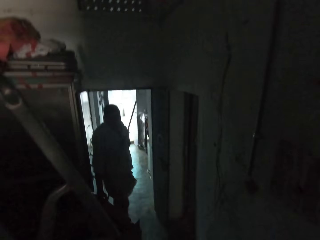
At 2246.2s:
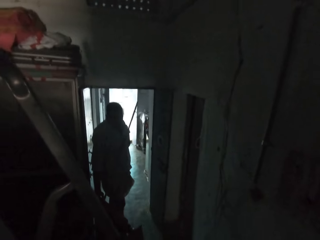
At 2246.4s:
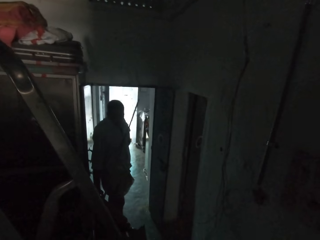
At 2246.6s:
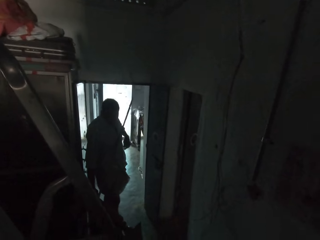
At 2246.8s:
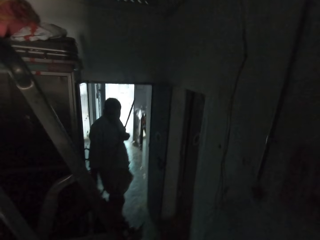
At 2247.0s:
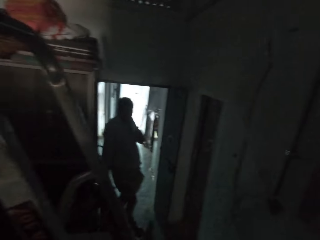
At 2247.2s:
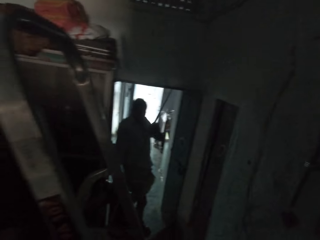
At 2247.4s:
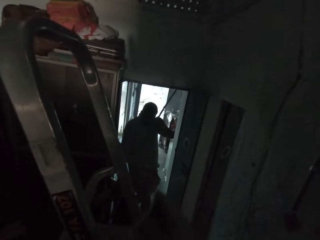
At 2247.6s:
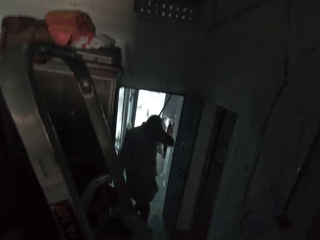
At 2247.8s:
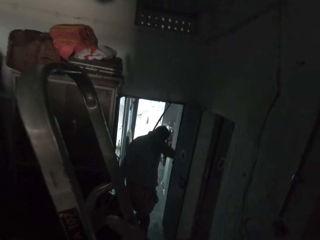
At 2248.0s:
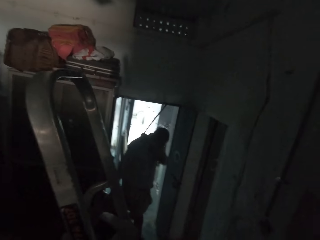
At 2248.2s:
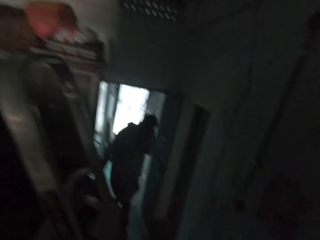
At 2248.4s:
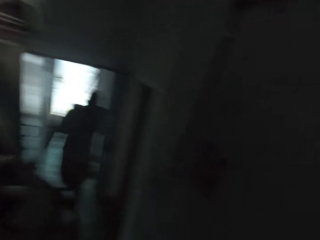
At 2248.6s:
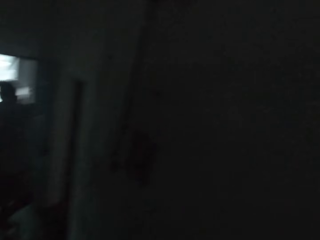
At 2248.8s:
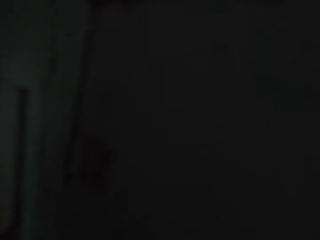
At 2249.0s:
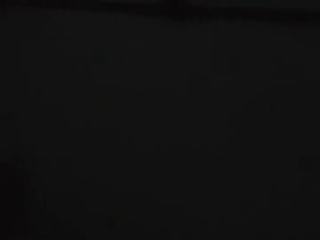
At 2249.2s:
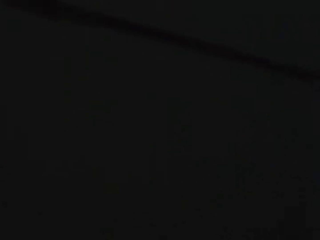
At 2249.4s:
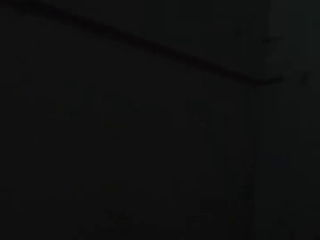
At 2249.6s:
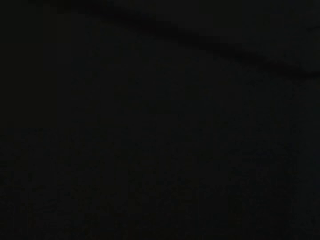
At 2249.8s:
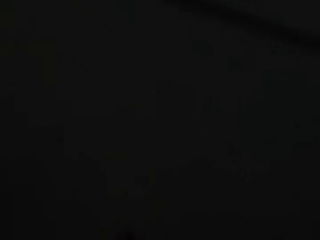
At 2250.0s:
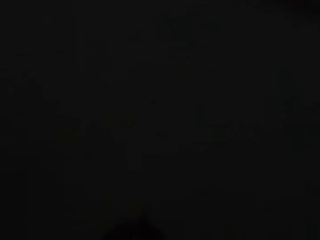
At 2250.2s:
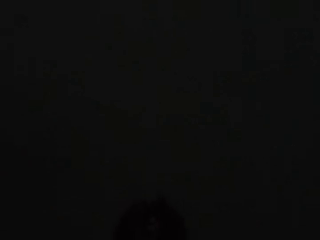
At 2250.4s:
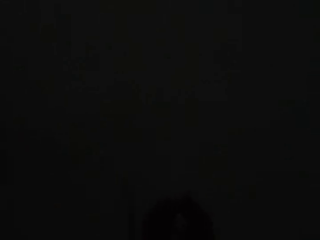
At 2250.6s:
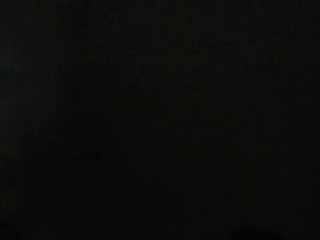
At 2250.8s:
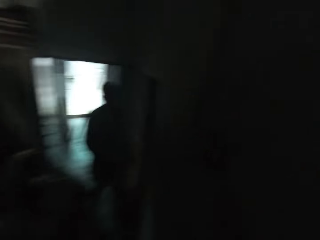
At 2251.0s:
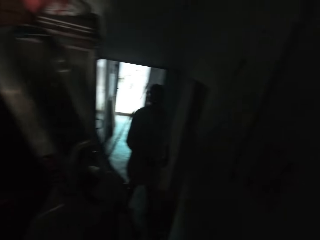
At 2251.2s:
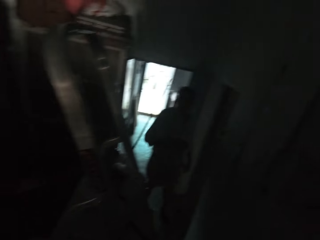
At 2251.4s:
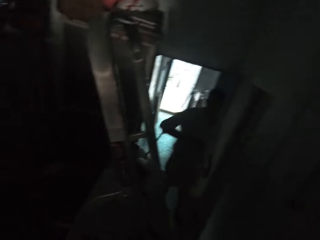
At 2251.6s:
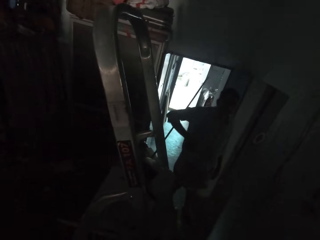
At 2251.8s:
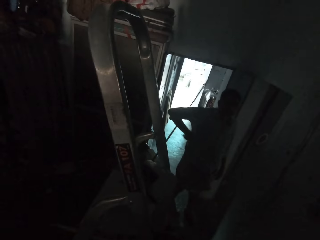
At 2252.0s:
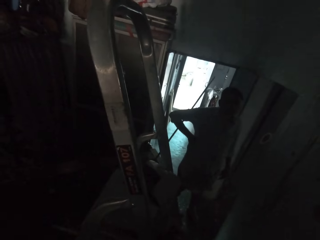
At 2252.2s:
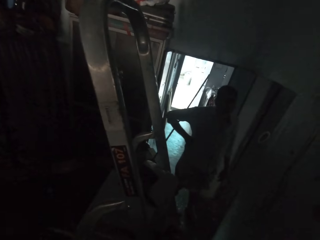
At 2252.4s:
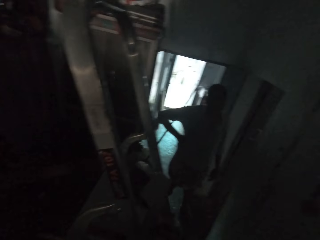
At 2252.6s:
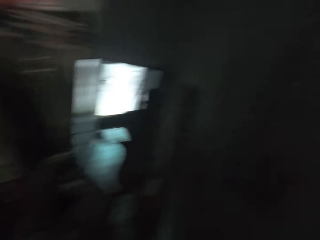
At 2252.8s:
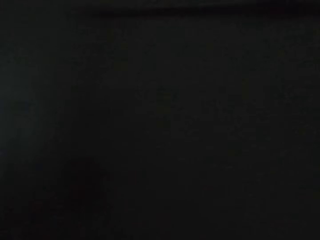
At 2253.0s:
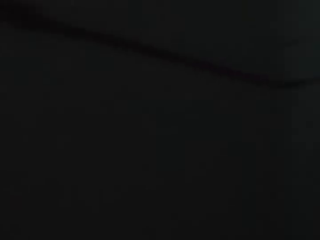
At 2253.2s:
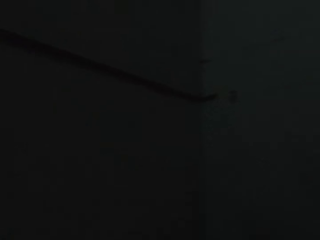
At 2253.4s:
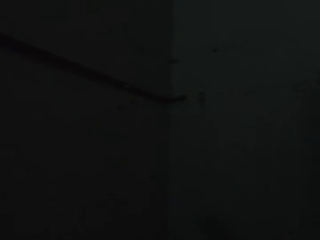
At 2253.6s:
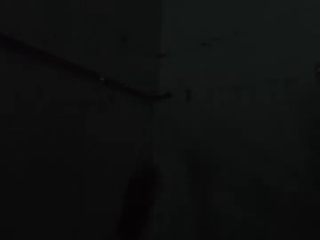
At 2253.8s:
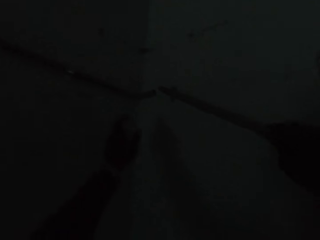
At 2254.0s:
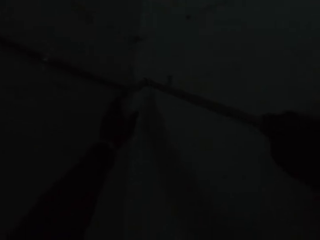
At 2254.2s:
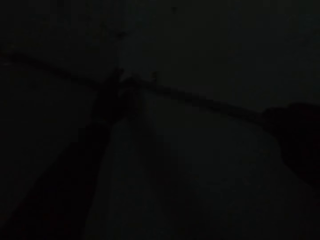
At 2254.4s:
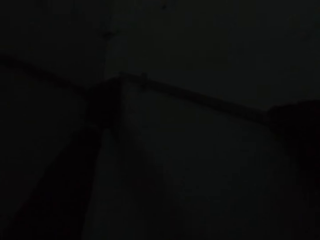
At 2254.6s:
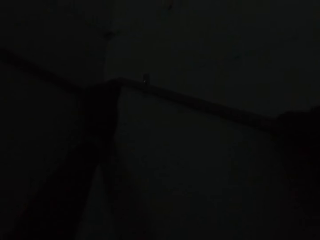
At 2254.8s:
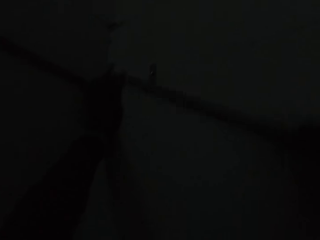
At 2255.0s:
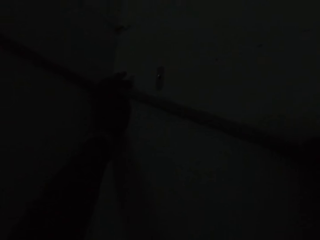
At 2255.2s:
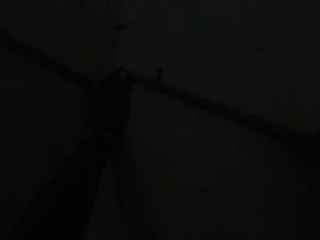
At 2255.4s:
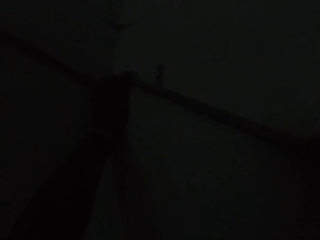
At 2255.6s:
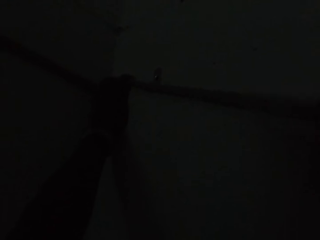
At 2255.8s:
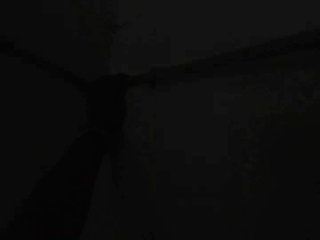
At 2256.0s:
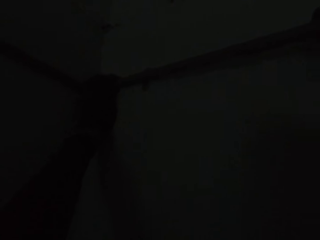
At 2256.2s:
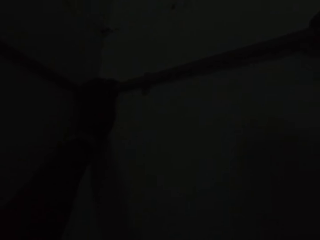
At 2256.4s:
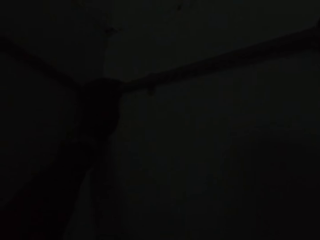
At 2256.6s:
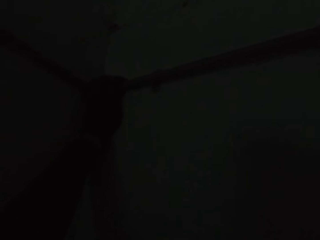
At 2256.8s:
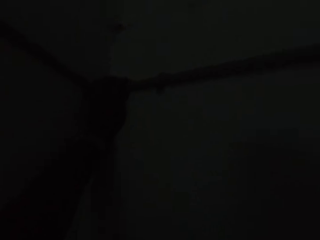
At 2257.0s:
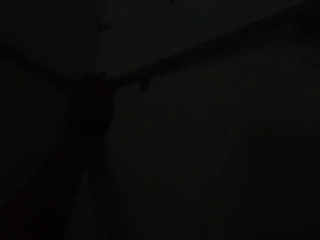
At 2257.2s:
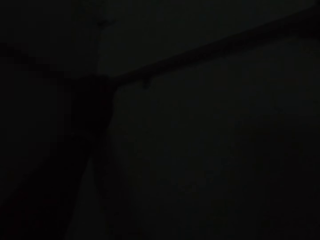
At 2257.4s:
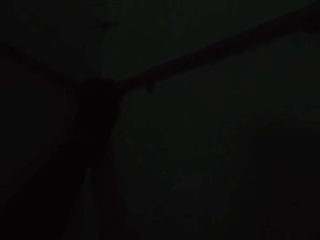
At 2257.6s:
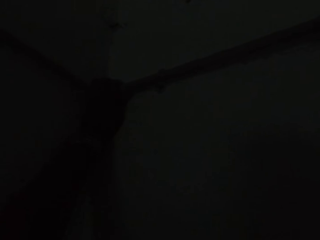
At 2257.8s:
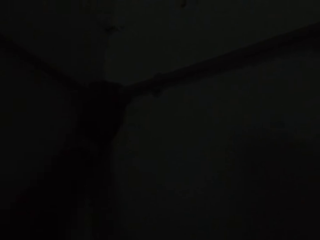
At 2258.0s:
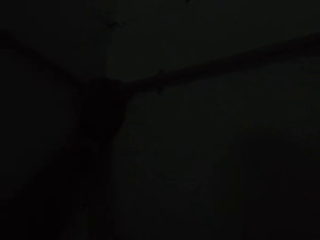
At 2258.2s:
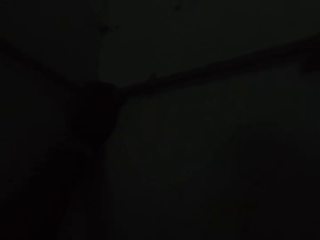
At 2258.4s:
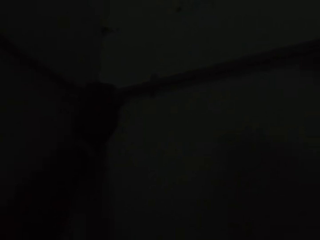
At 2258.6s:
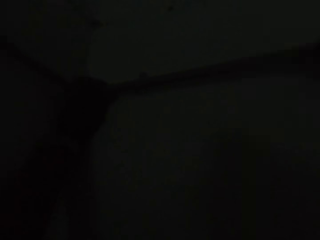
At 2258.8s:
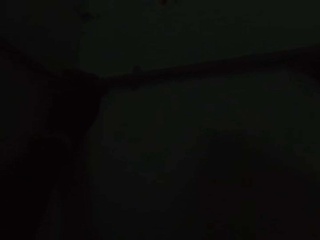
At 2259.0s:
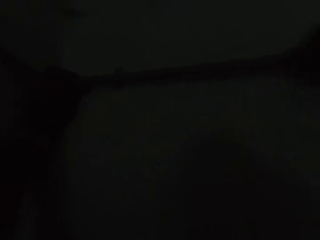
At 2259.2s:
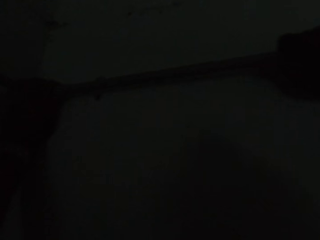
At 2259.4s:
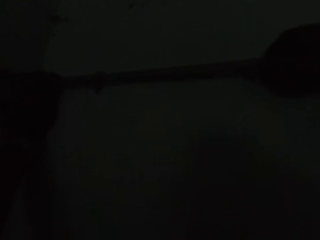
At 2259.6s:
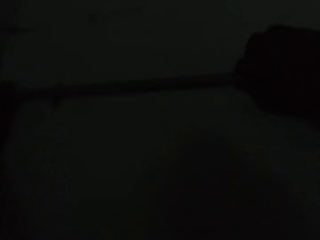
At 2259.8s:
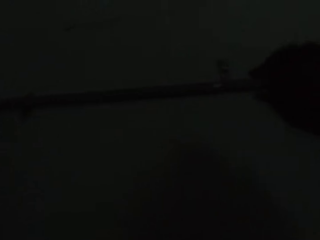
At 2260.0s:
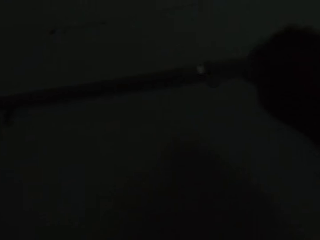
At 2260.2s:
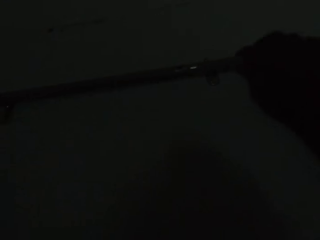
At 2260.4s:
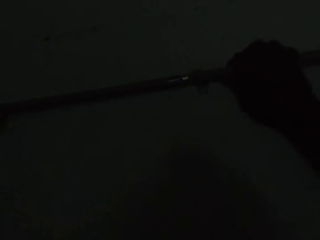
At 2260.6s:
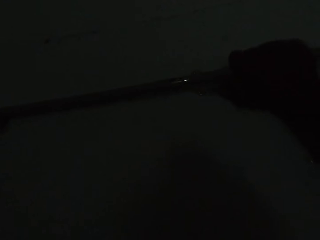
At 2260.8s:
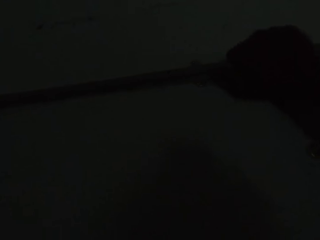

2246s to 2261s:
The camera wearer converses with the man. He looks around repeatedly. The man puts his hands on his waist. The camera wearer looks around. He fixes the pipe in the pipe on the wall with his hands. He tightens the metal to the one on the wall.

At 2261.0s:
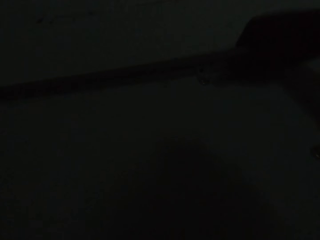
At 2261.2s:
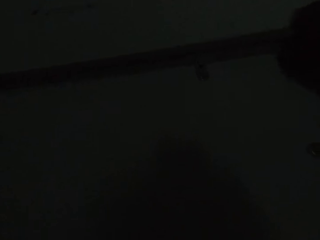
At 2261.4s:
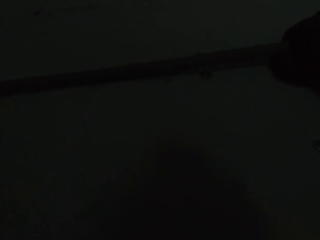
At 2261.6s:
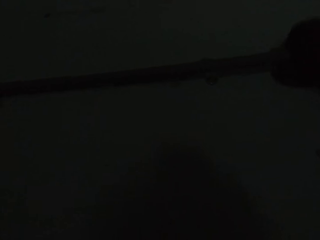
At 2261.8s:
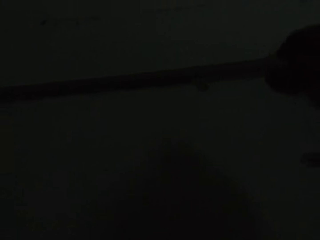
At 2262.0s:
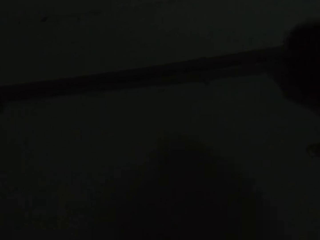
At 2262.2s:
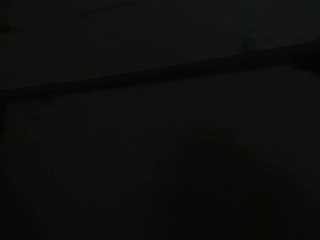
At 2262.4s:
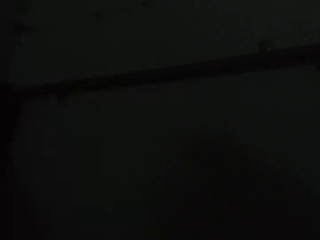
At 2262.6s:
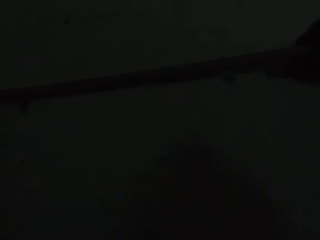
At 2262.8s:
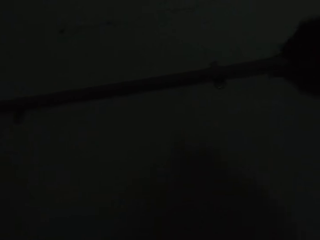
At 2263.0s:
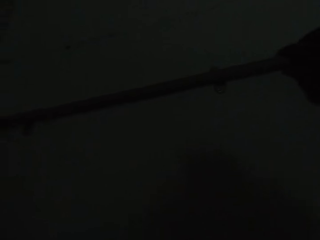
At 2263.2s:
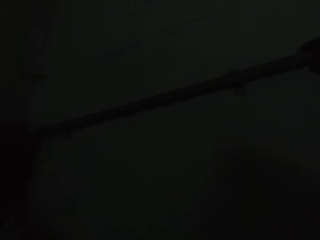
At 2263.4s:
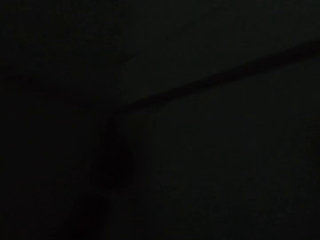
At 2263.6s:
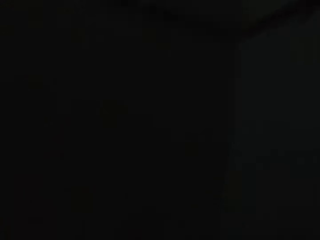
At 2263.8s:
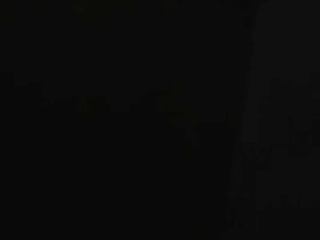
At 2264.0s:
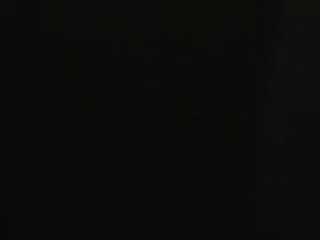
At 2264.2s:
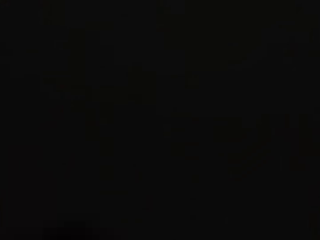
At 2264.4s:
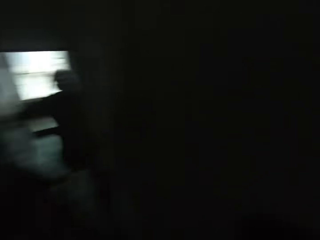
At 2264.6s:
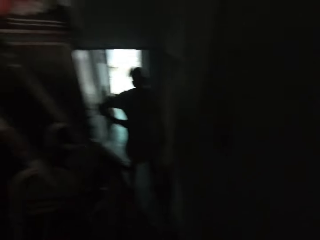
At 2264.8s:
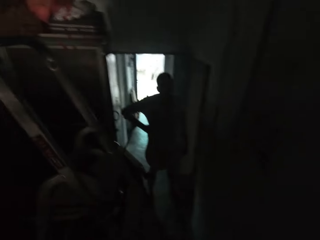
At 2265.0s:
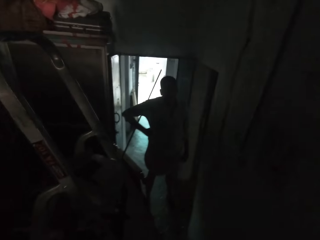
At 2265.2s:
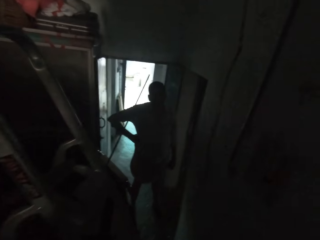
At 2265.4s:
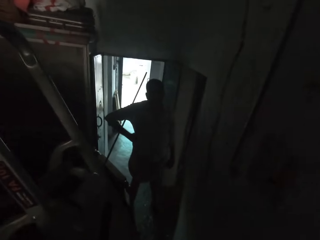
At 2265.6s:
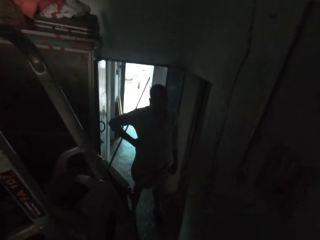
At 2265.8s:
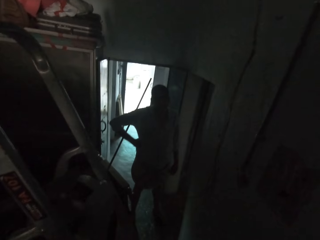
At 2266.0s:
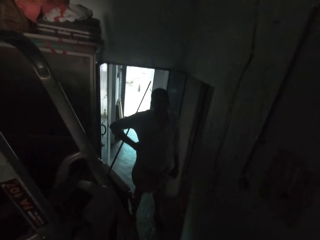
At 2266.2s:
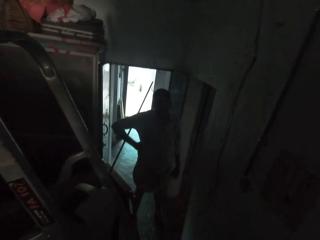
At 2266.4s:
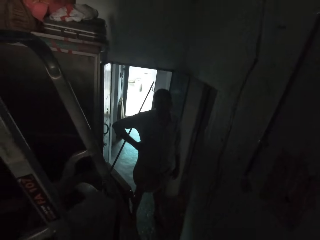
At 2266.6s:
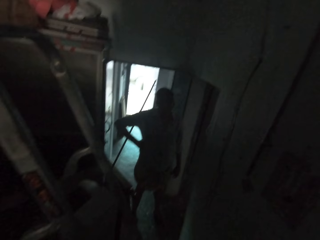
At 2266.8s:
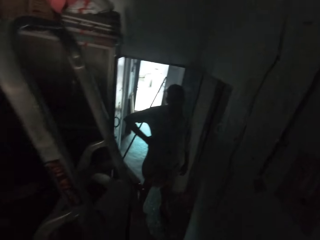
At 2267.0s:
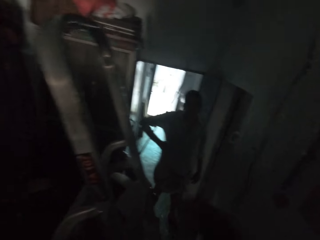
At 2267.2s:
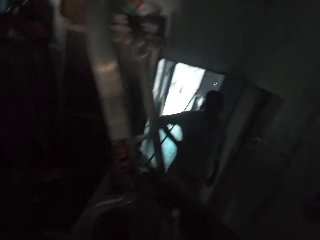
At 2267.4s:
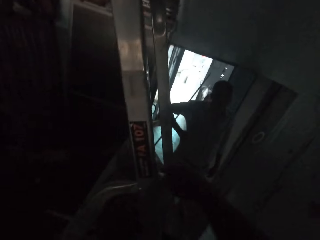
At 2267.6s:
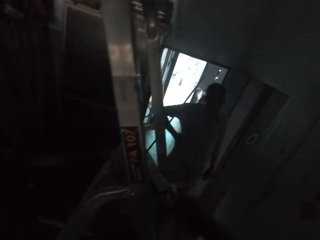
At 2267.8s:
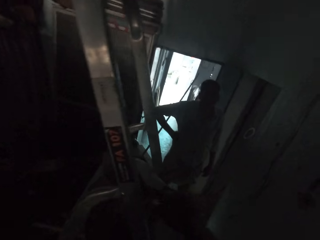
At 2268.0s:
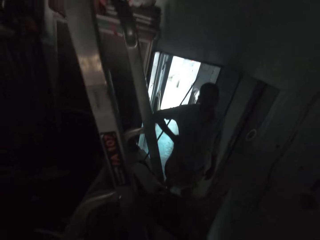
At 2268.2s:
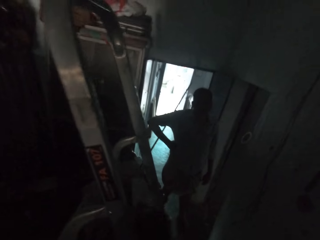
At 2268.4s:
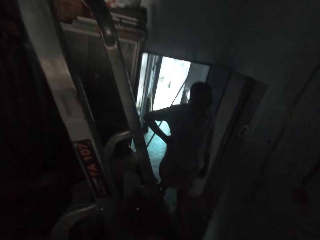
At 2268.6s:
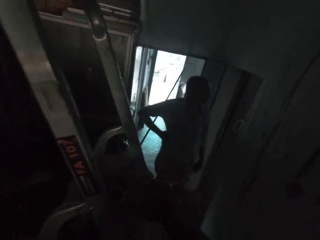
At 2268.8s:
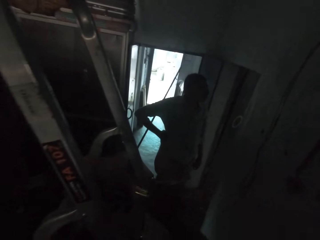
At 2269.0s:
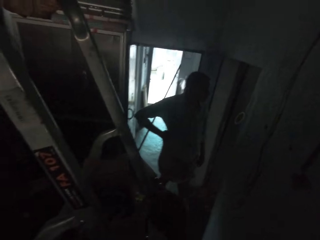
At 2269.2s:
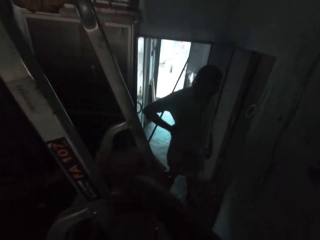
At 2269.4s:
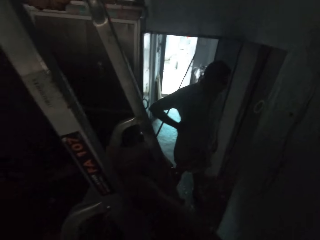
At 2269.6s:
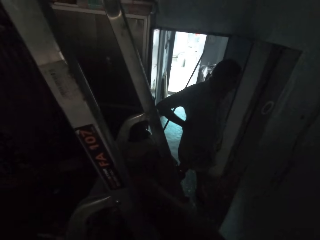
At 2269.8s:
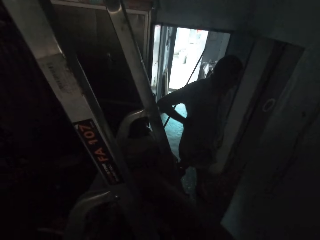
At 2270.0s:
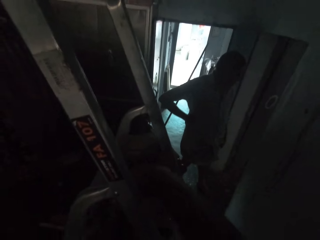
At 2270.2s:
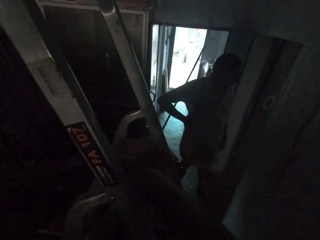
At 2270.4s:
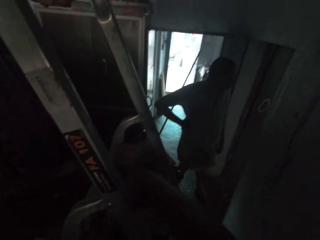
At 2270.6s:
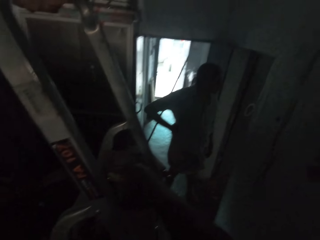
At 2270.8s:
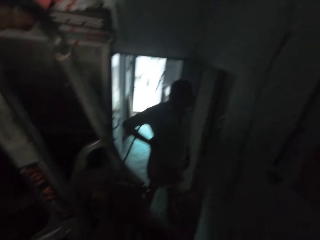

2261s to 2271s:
The camera wearer looks around. He looks around at a person. He picks up a screwdriver from a bag on a ladder with his right hand.
